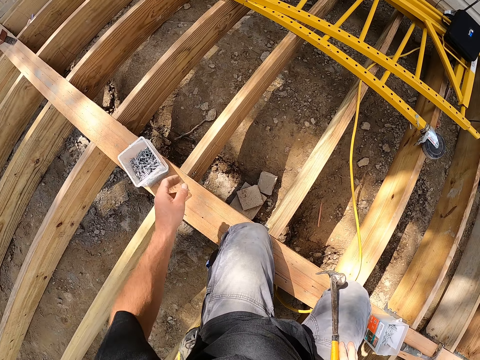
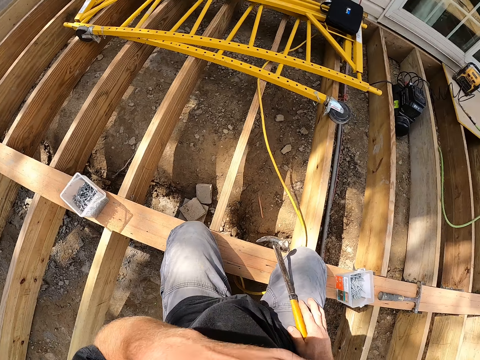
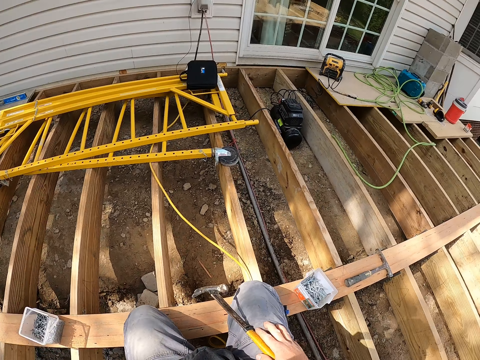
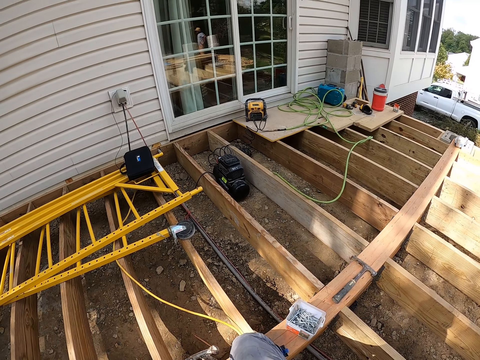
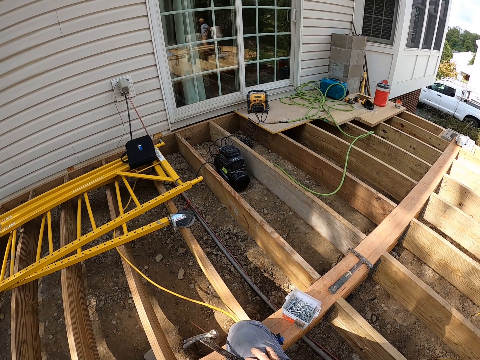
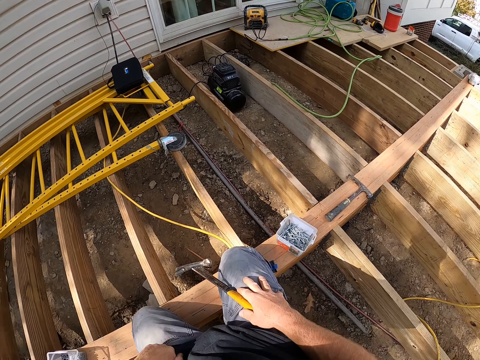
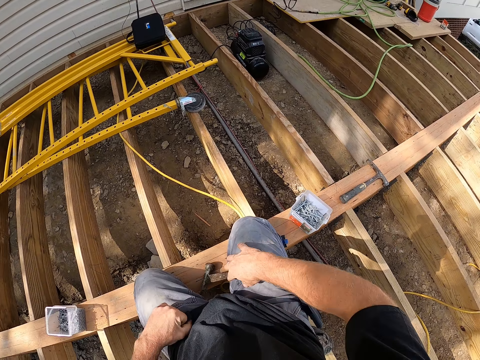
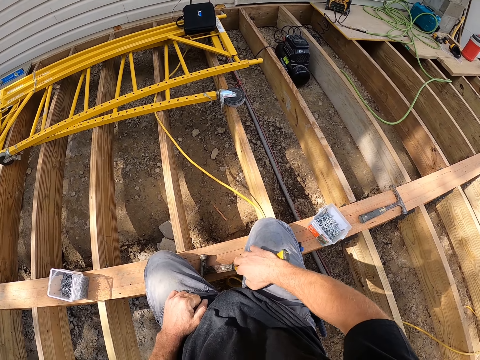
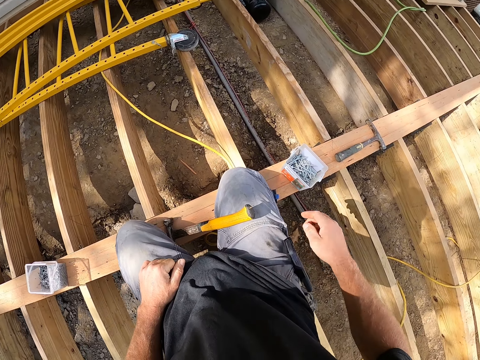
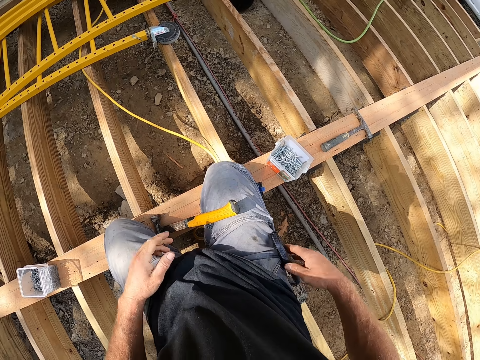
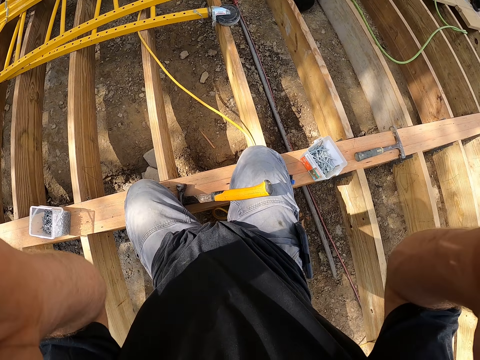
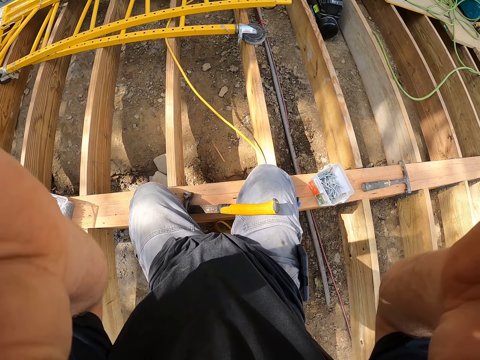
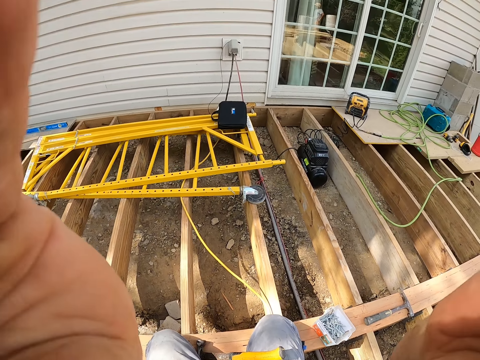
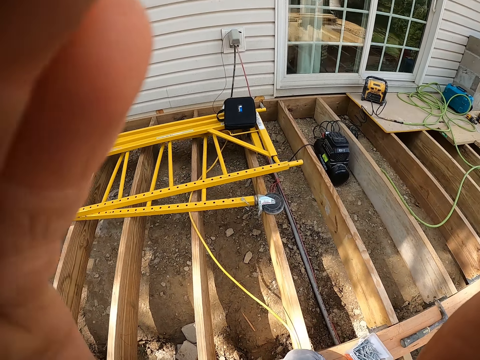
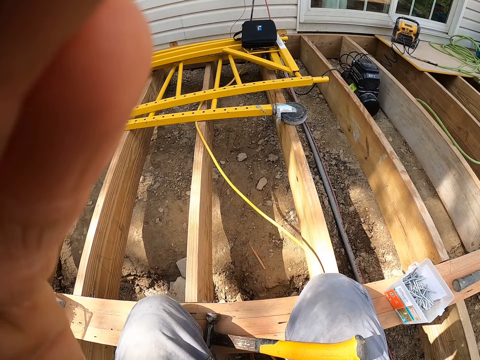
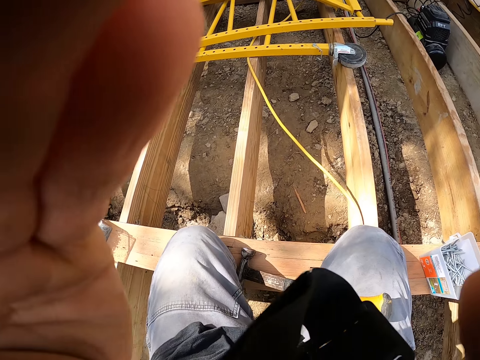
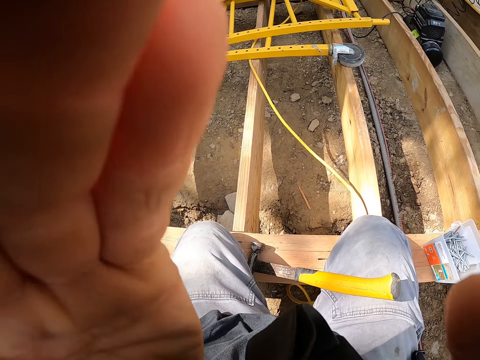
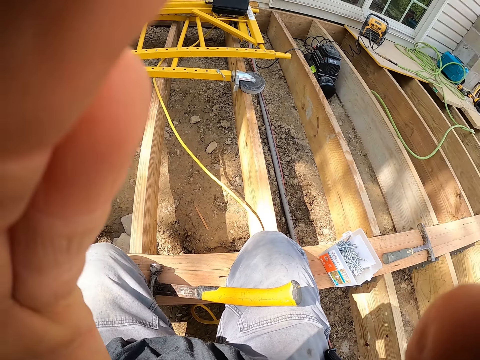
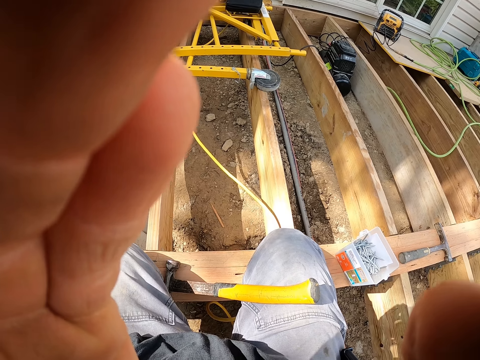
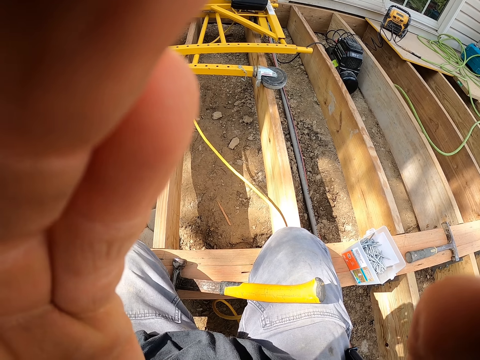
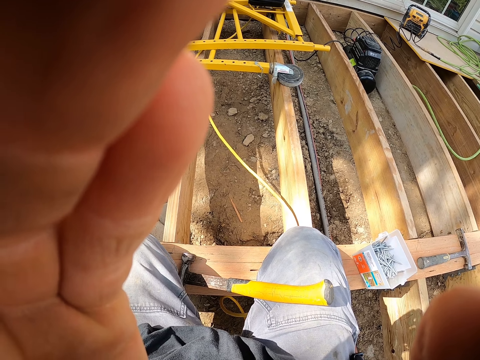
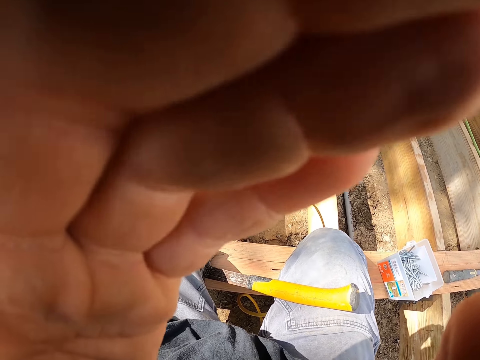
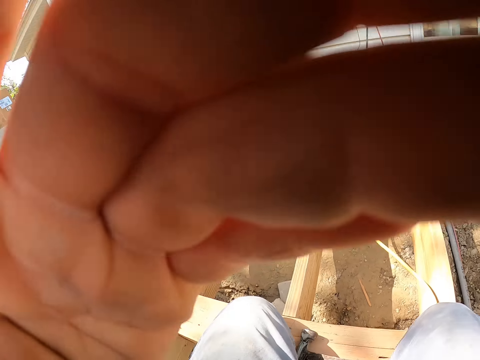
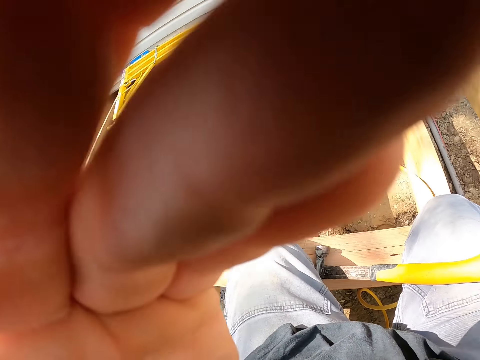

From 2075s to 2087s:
The camera wearer moves the nails tin. He scratches his face. He puts down the hammer. He holds the camera. He lifts up his hands. He adjusts the camera.
